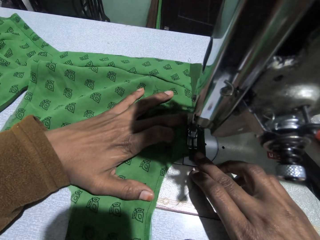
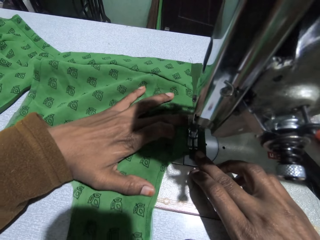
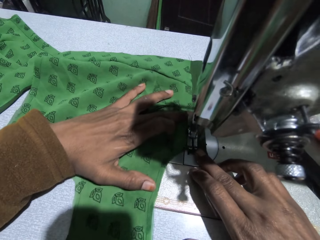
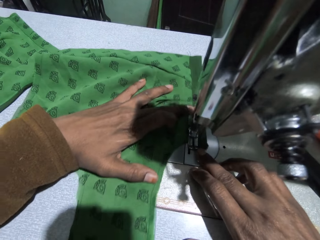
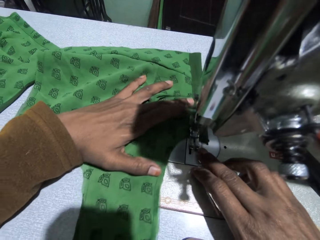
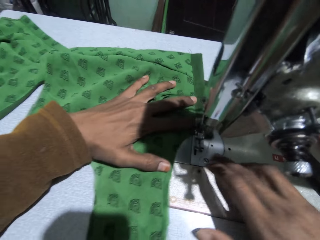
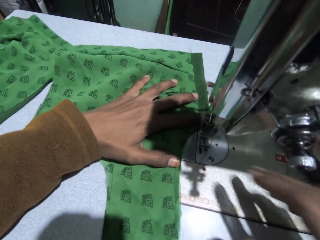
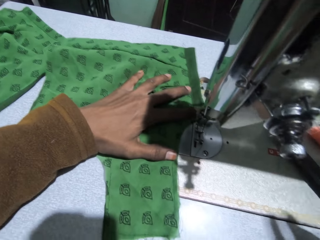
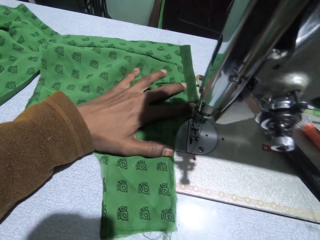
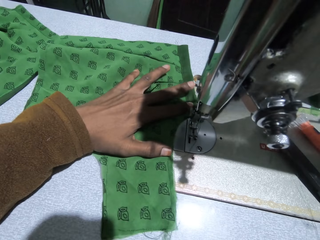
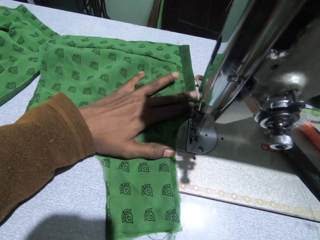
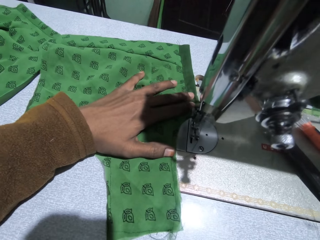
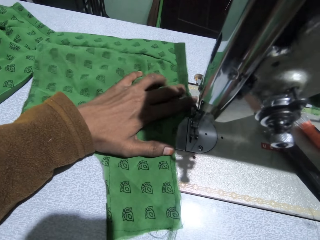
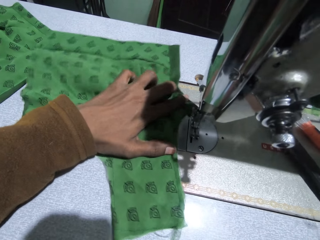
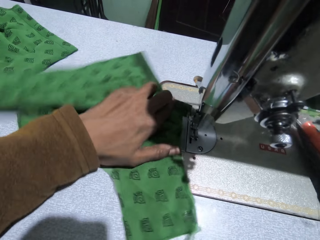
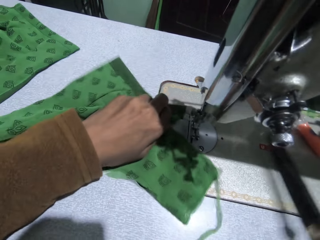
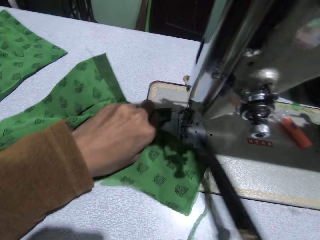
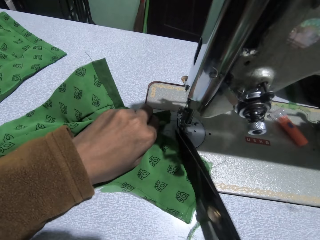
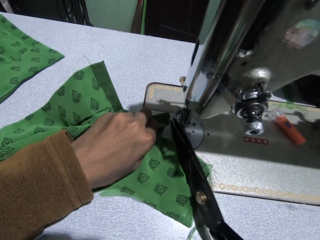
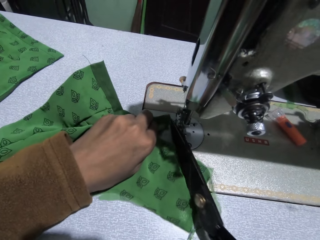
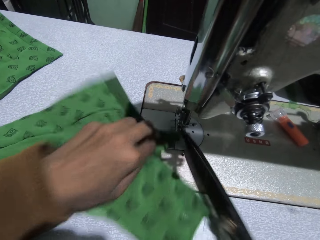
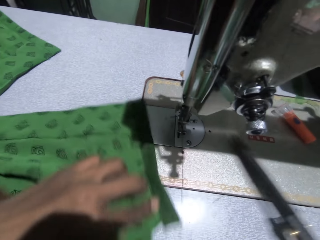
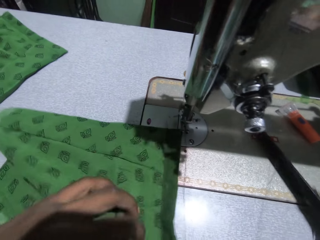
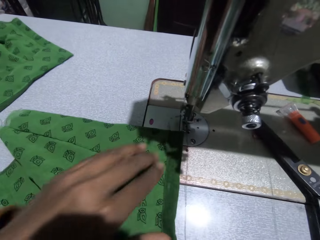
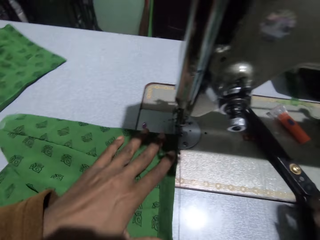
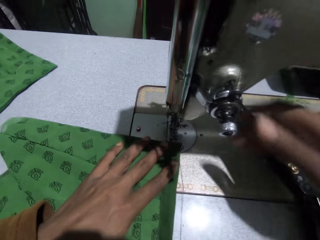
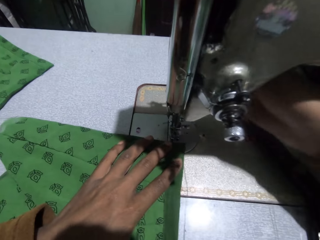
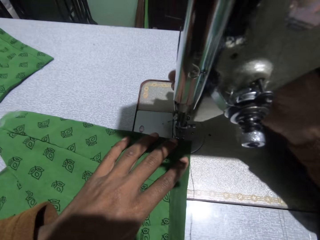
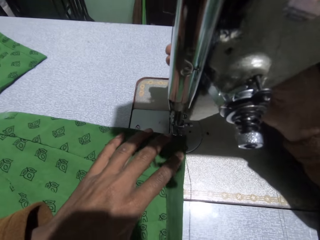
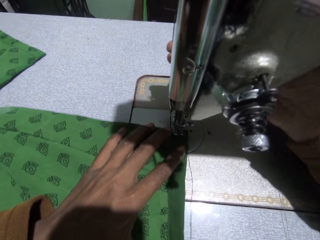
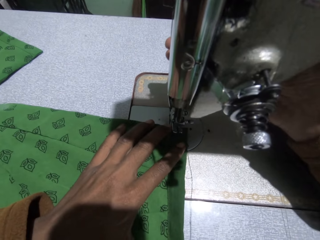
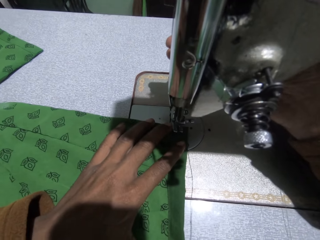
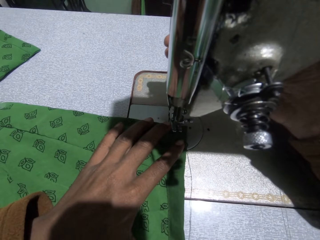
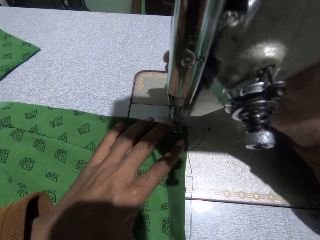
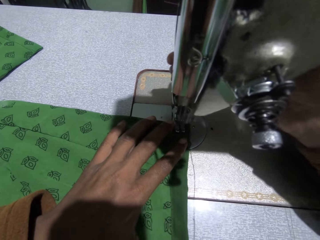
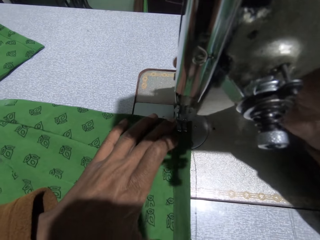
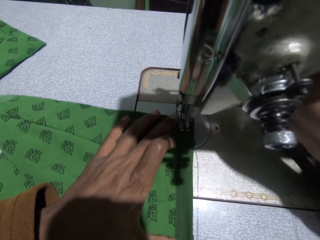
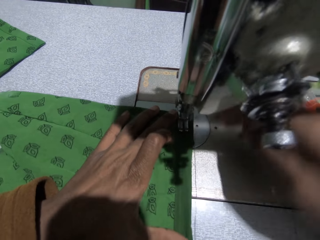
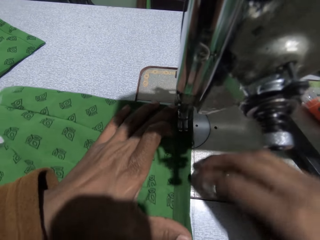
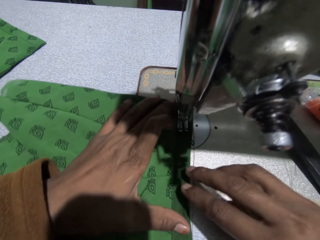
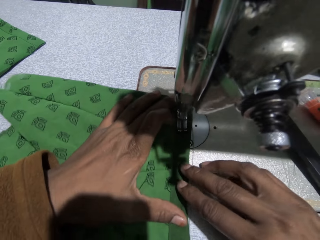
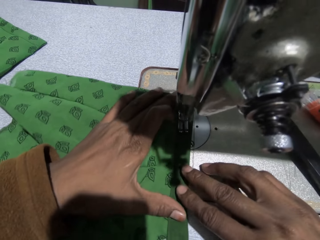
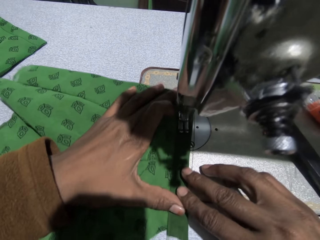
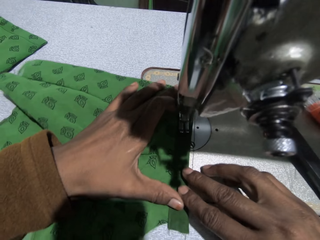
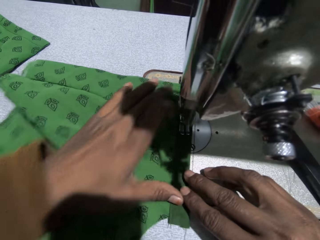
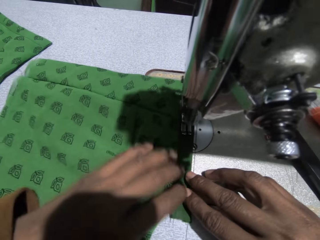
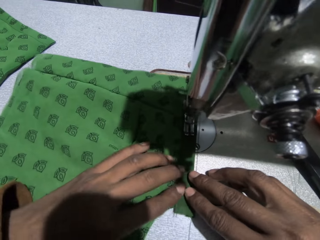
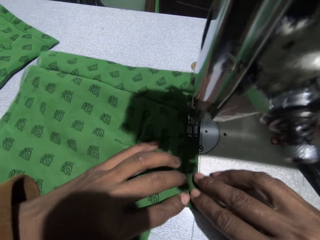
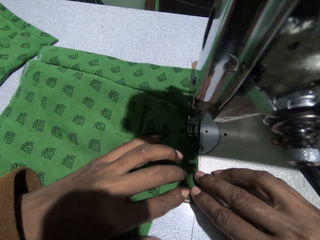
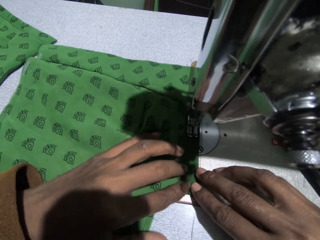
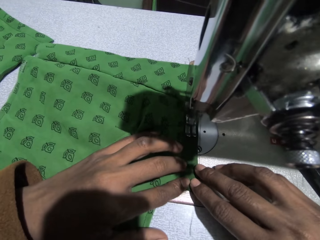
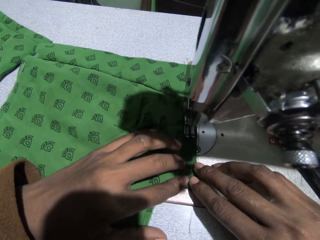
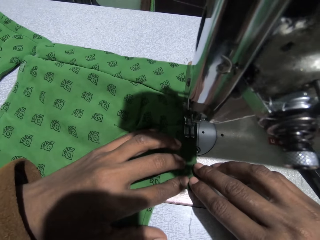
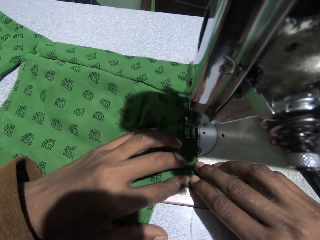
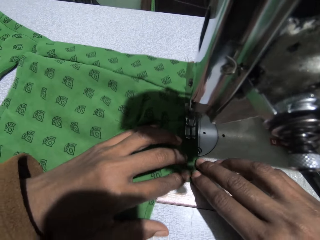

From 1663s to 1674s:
The camera wearer picks up the scissors on the machine with her right hand. She cuts the thread with the scissors. She adjusts the piece of cloth on the machine with her left hand. She puts the scissors on the sewing machine. She adjusts the presser bar lifter with her right hand. She sews the piece of cloth with the sewing machine.

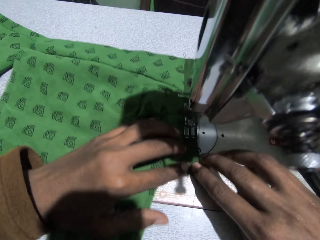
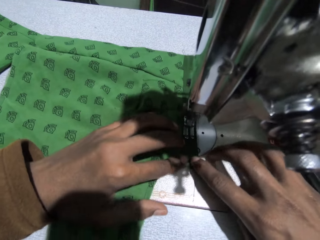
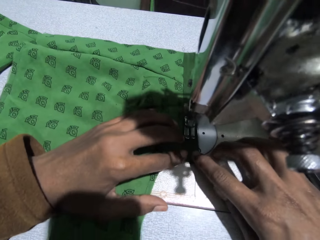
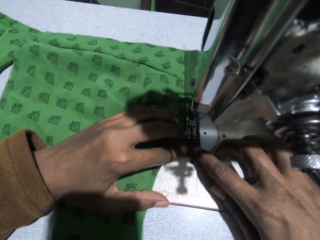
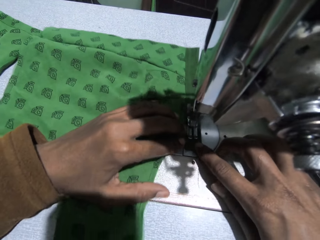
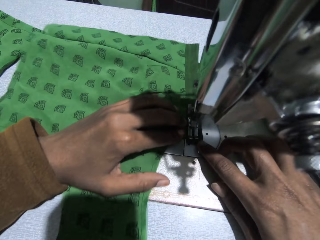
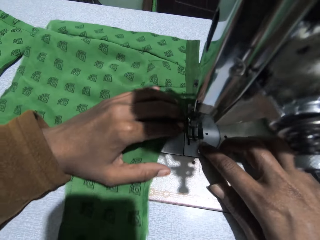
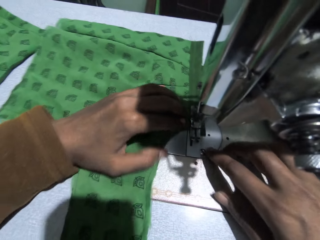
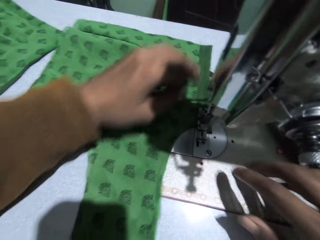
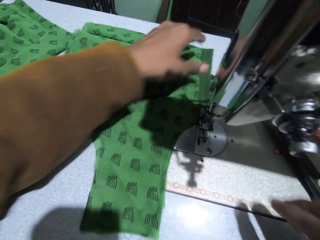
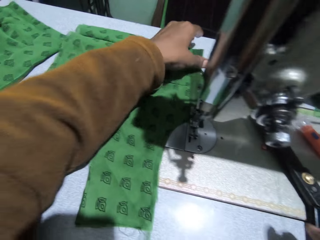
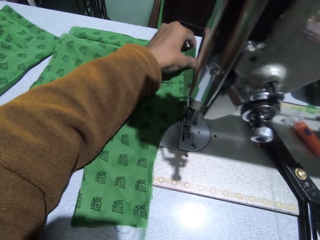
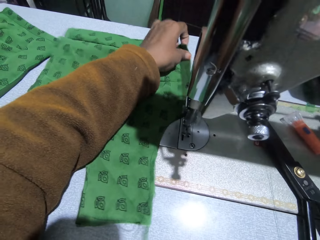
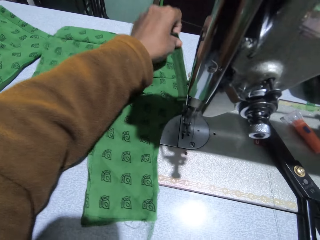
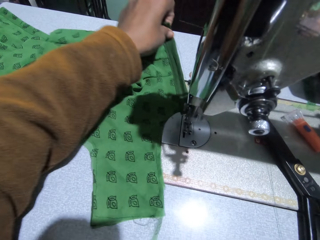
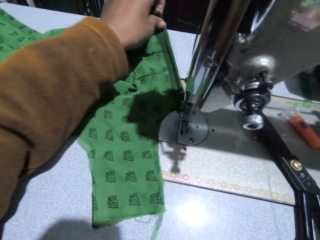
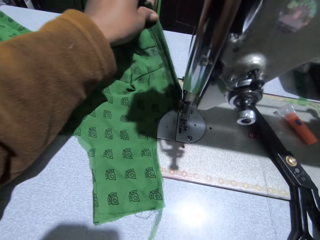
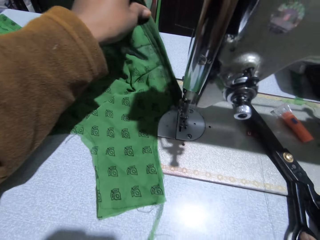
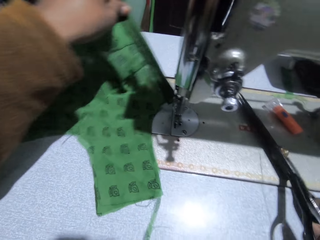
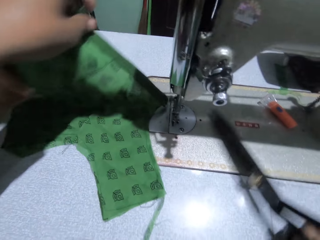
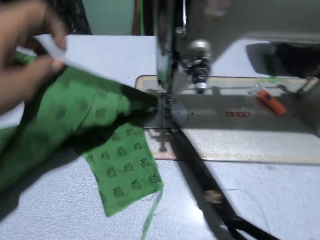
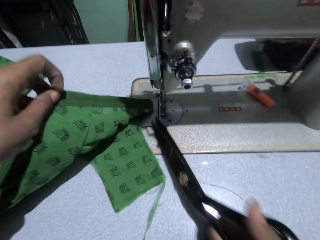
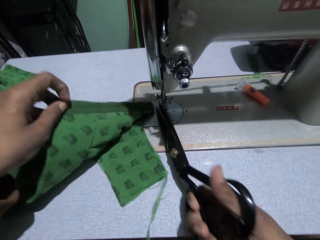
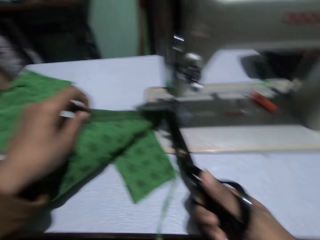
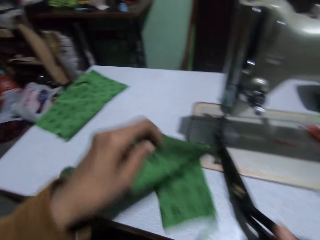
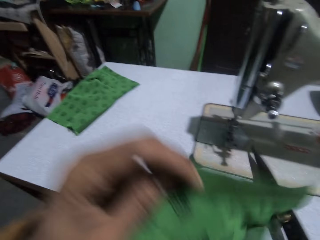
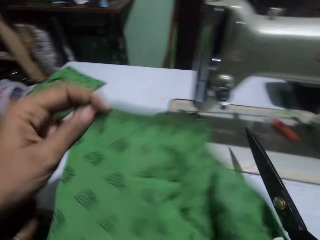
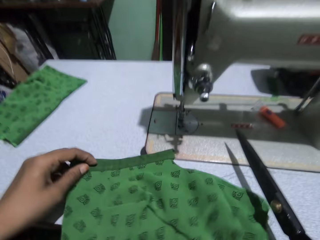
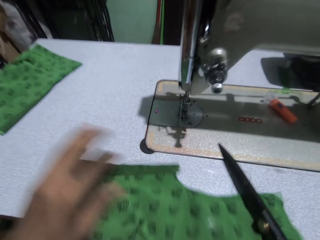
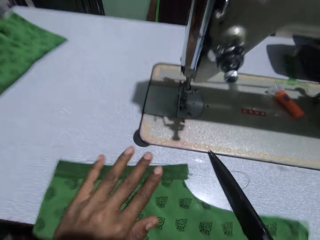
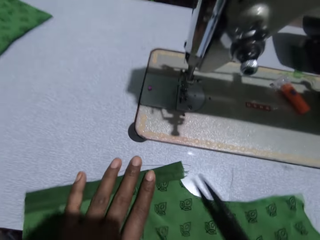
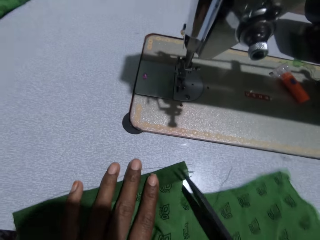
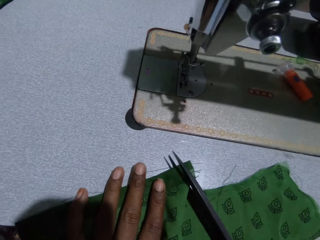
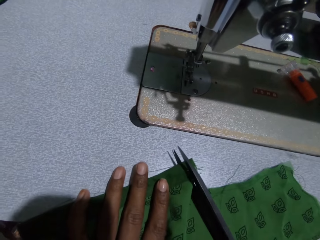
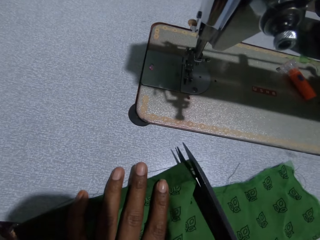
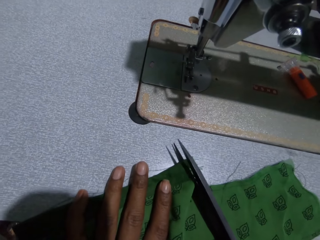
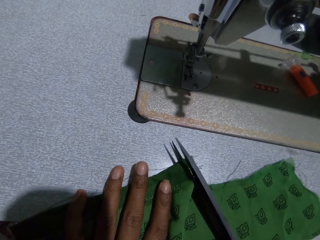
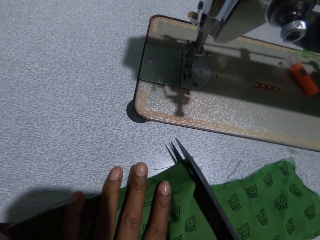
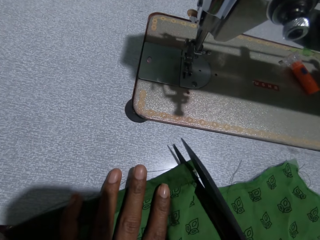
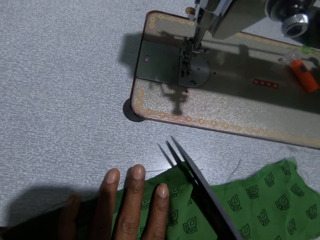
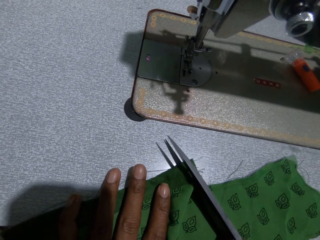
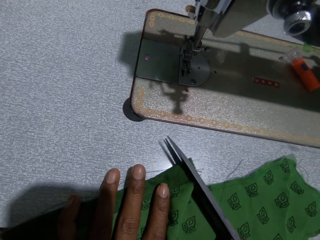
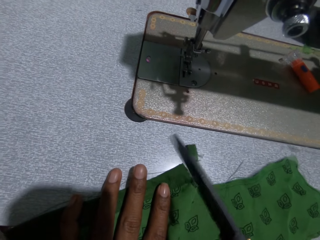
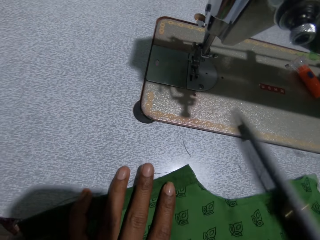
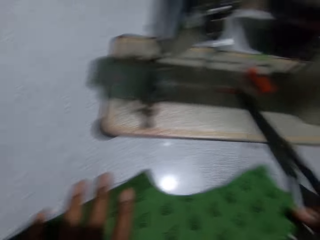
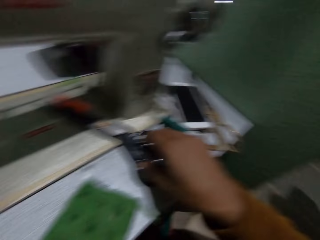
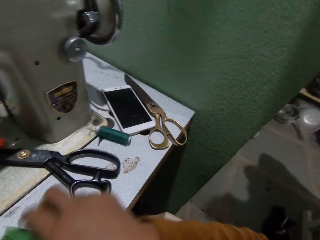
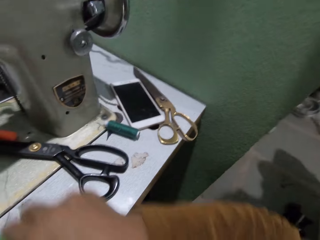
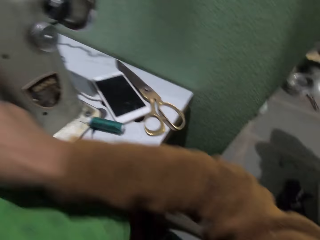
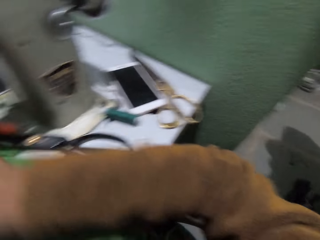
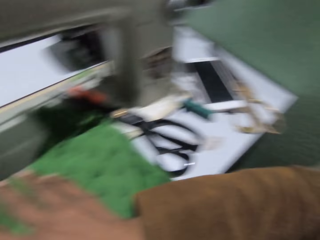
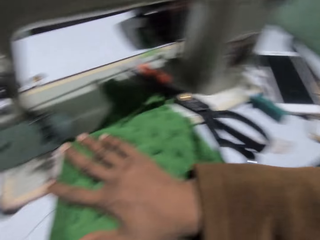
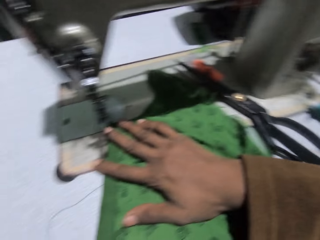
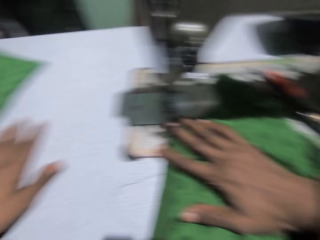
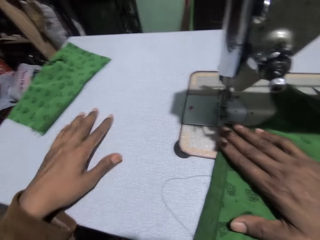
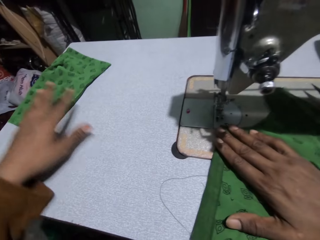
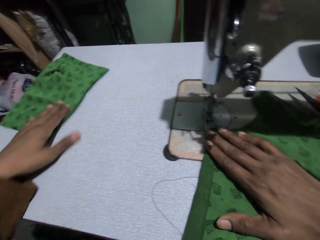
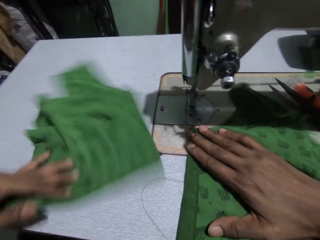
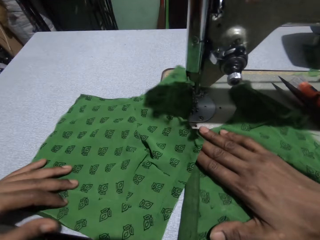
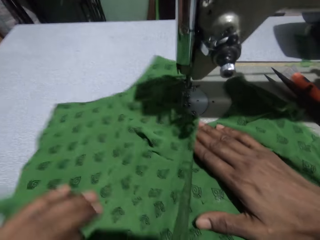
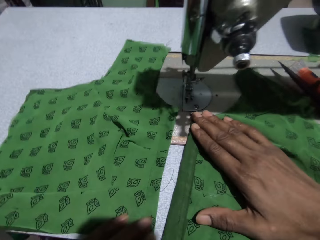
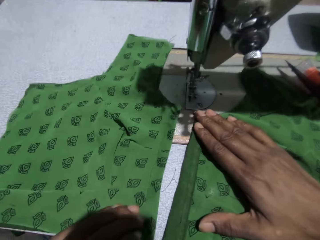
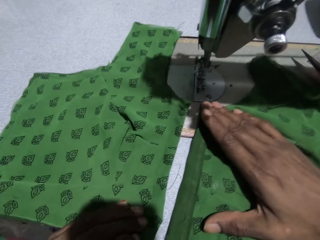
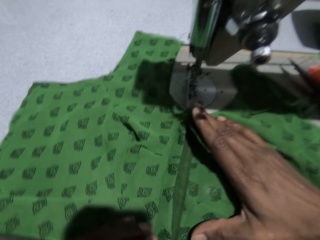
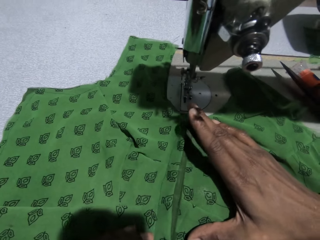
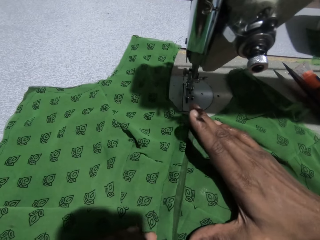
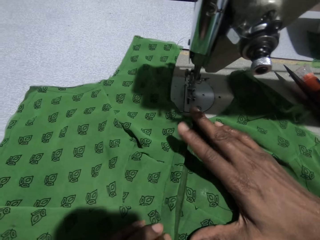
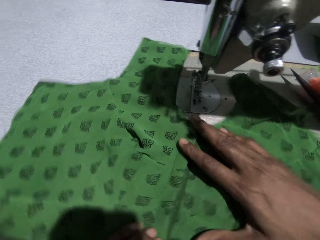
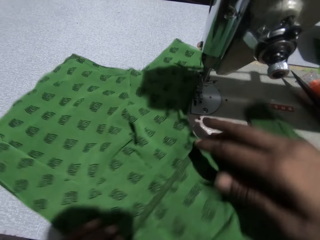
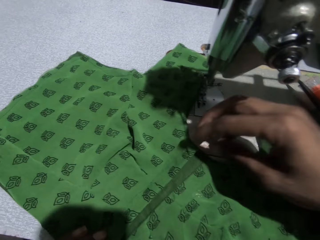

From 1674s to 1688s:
The camera wearer adjusts the piece of cloth with her left hand. She picks up the scissors on the sewing machine with her right hand. She cuts the thread on the sewing machine with the scissors. She adjusts the piece of cloth with her left hand. She cuts part of the cloth with the scissors in her right hand. She puts the scissors on the sewing machine. She pushes the cloth towards the feed dog. She shifts another piece of cloth on the sewing machine with her left hand closer to the feed dog. She joins the clothes together with both hands.
